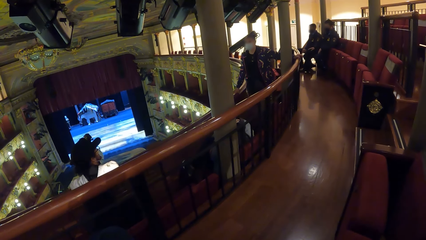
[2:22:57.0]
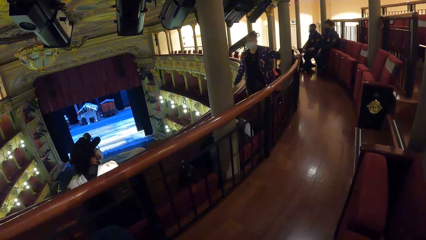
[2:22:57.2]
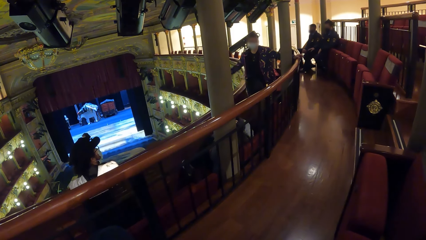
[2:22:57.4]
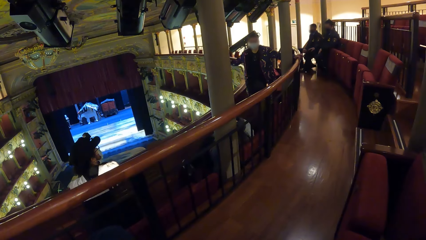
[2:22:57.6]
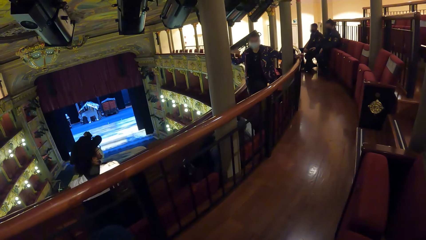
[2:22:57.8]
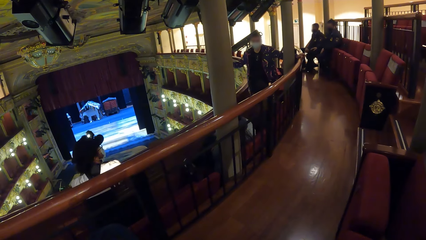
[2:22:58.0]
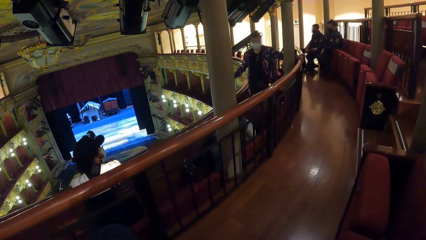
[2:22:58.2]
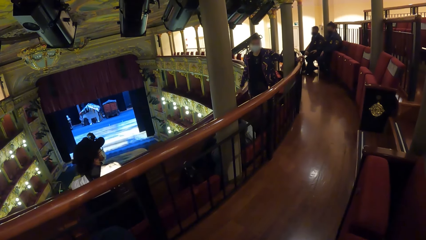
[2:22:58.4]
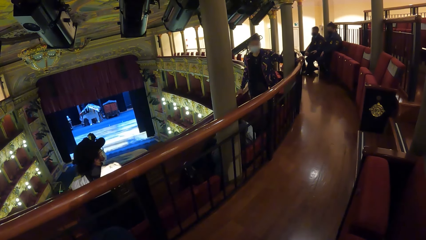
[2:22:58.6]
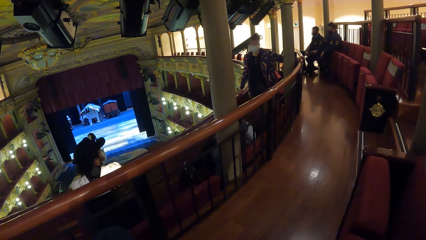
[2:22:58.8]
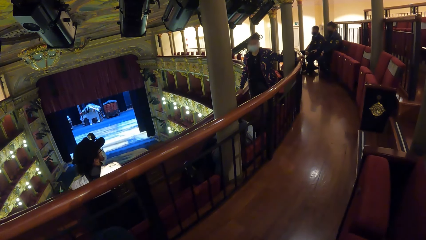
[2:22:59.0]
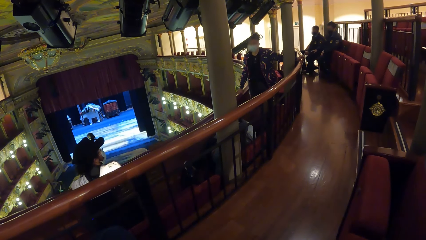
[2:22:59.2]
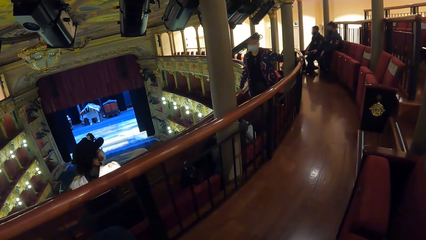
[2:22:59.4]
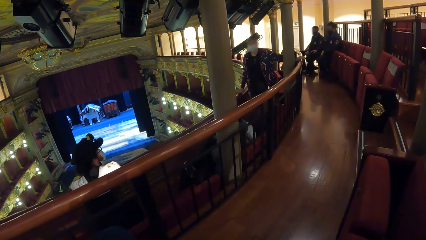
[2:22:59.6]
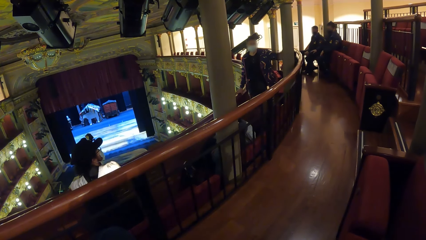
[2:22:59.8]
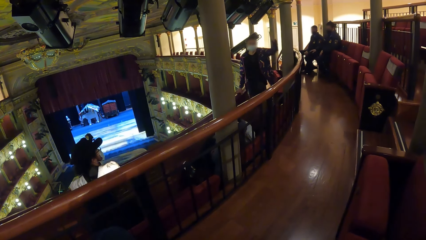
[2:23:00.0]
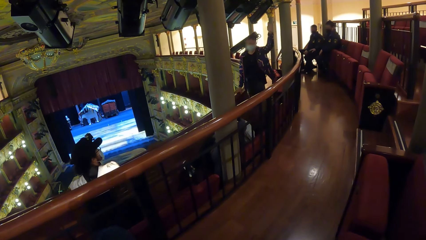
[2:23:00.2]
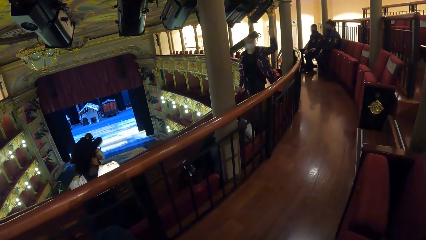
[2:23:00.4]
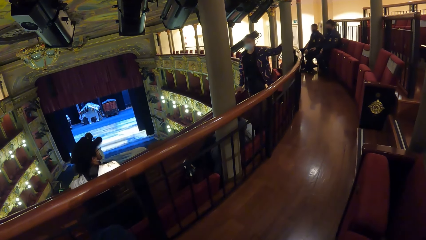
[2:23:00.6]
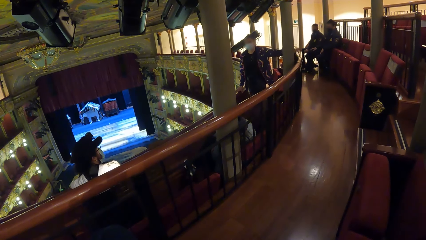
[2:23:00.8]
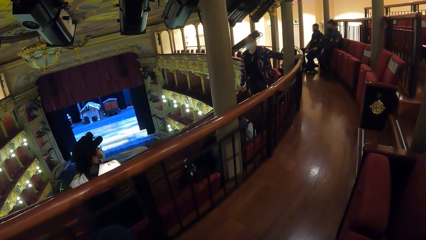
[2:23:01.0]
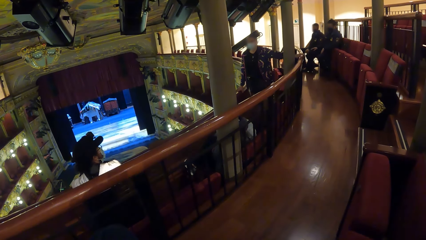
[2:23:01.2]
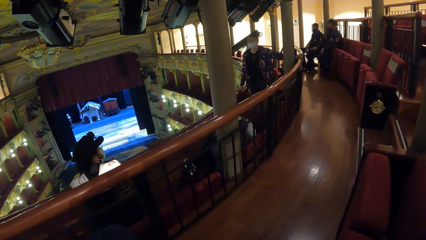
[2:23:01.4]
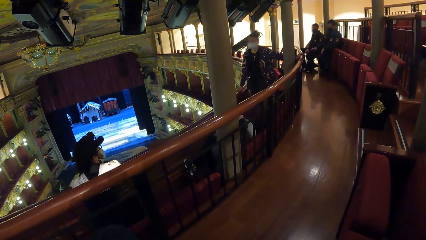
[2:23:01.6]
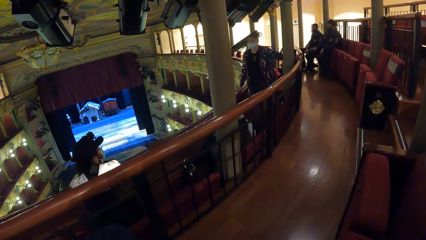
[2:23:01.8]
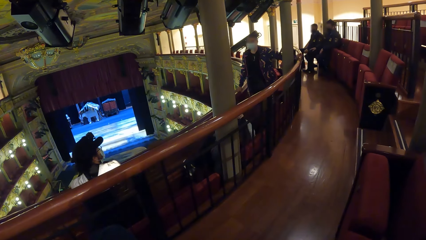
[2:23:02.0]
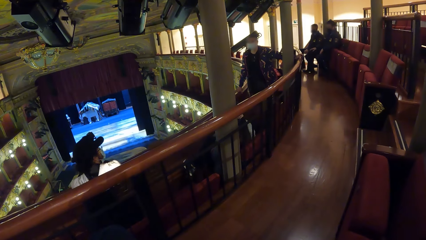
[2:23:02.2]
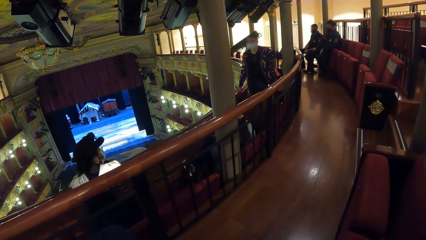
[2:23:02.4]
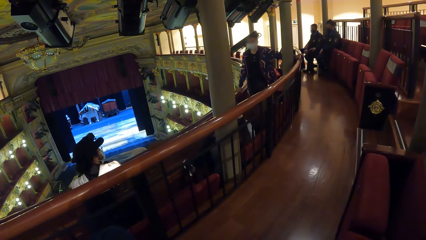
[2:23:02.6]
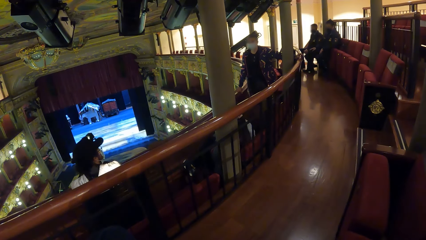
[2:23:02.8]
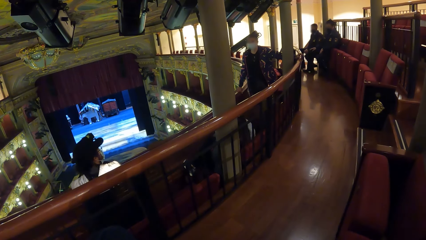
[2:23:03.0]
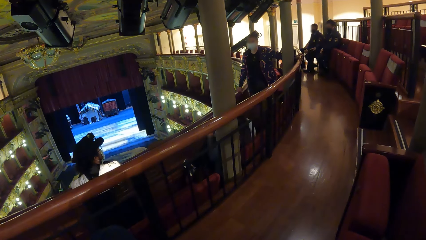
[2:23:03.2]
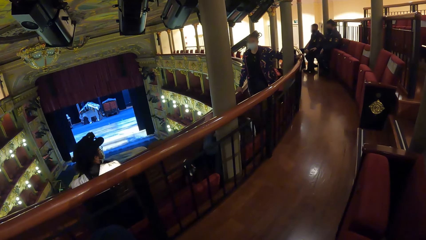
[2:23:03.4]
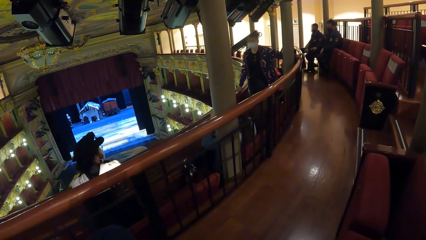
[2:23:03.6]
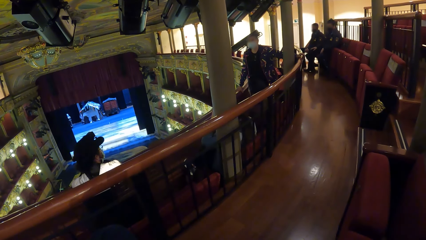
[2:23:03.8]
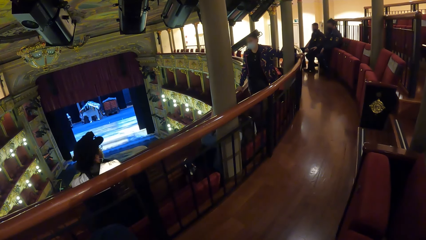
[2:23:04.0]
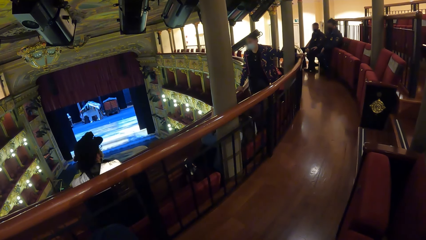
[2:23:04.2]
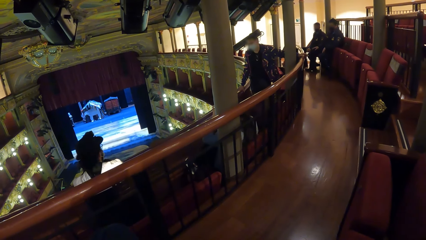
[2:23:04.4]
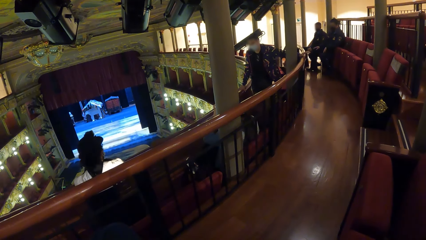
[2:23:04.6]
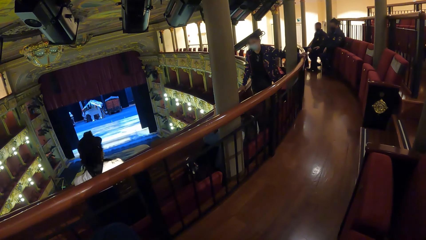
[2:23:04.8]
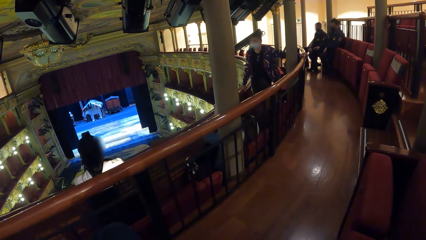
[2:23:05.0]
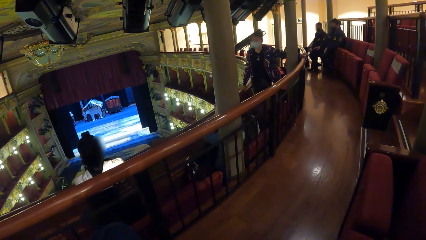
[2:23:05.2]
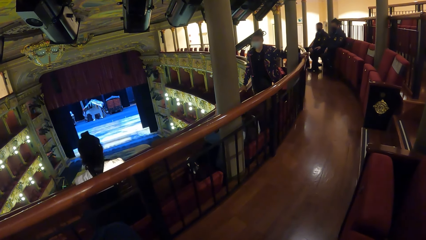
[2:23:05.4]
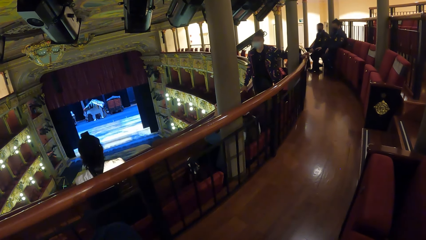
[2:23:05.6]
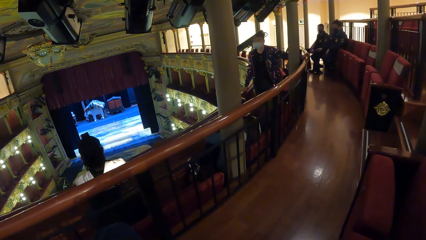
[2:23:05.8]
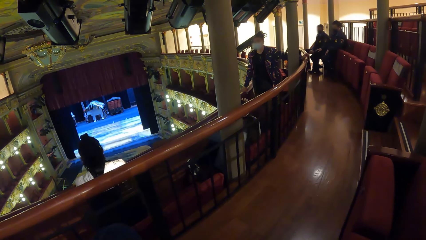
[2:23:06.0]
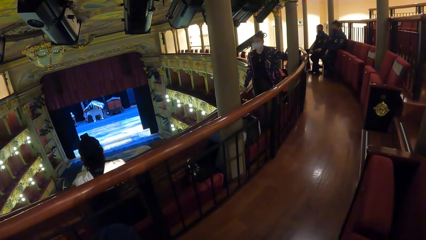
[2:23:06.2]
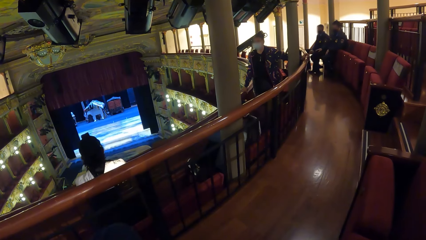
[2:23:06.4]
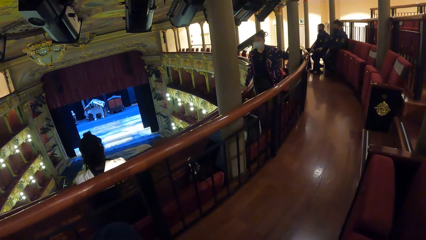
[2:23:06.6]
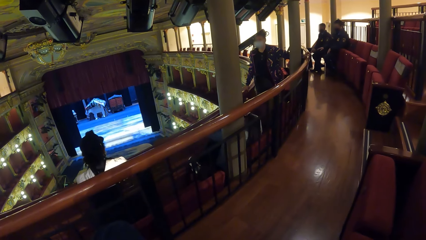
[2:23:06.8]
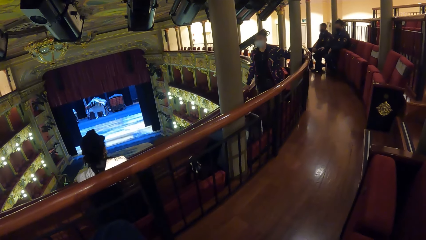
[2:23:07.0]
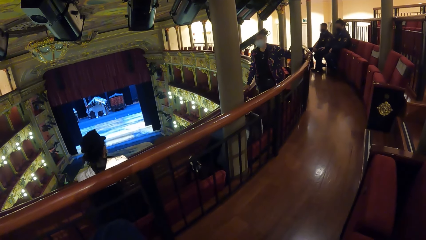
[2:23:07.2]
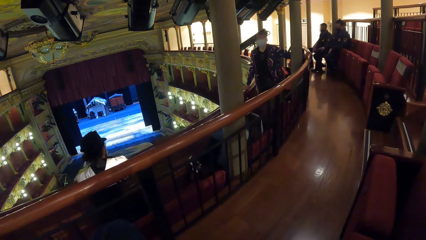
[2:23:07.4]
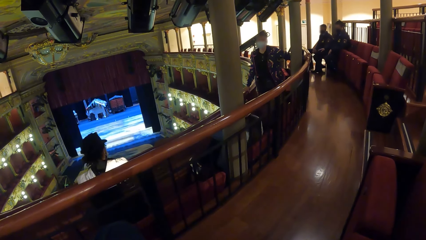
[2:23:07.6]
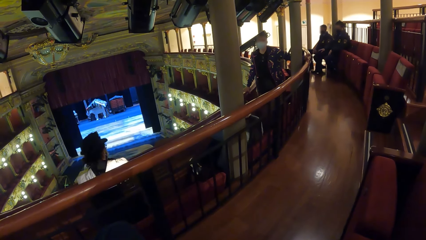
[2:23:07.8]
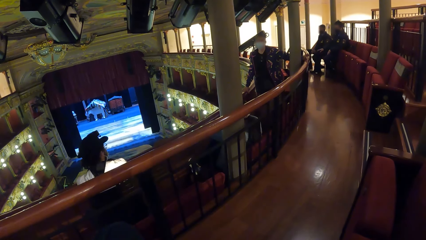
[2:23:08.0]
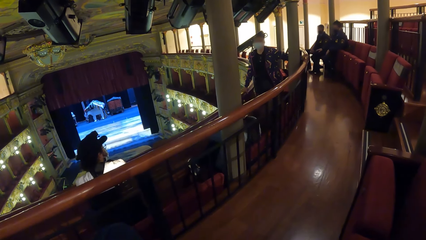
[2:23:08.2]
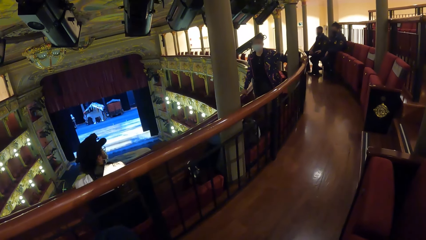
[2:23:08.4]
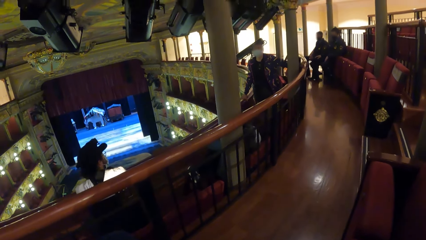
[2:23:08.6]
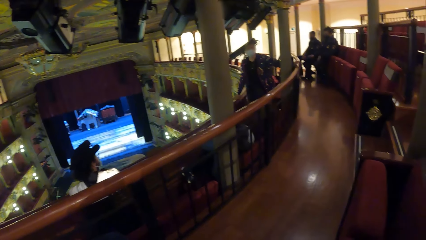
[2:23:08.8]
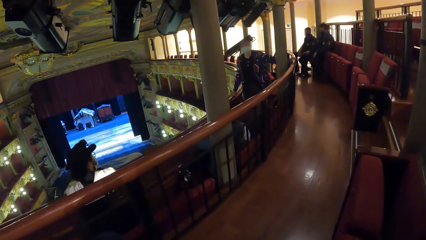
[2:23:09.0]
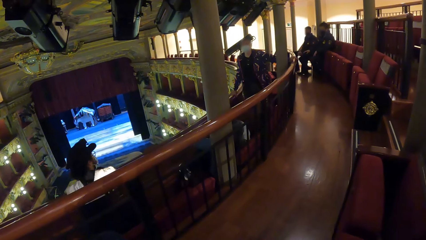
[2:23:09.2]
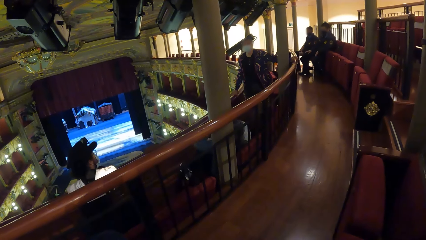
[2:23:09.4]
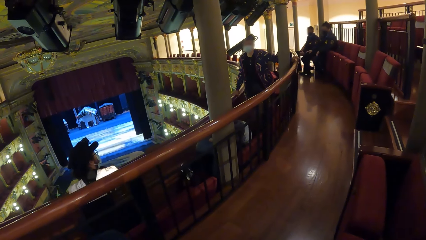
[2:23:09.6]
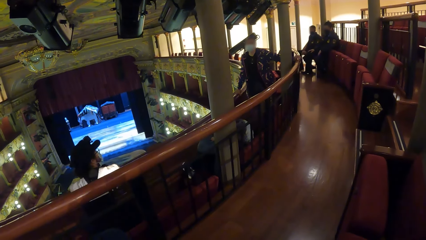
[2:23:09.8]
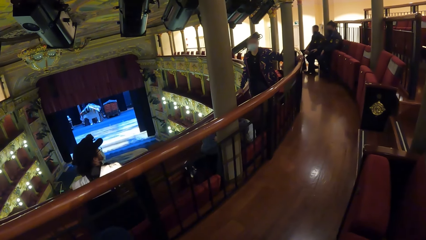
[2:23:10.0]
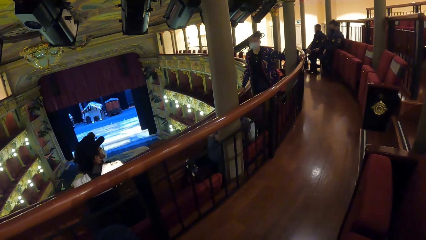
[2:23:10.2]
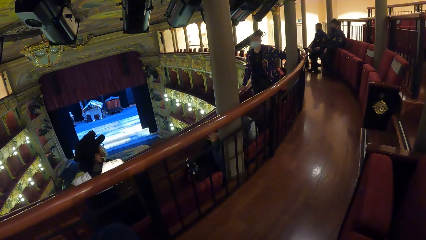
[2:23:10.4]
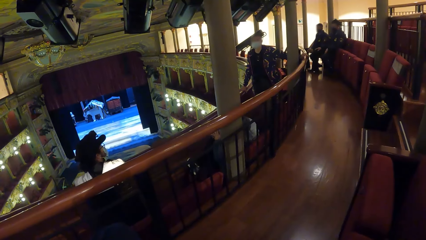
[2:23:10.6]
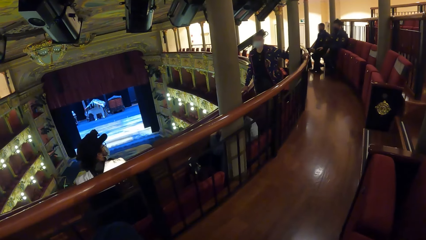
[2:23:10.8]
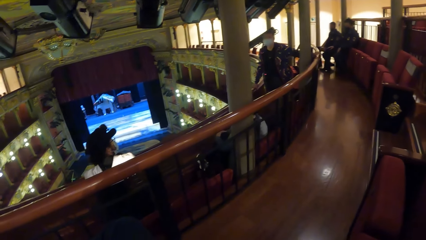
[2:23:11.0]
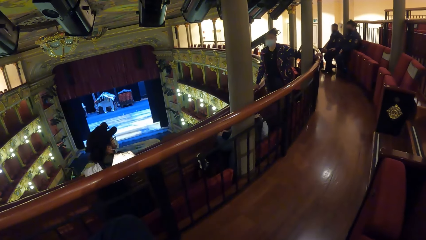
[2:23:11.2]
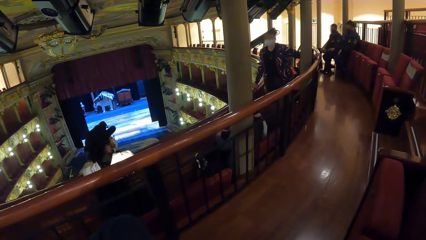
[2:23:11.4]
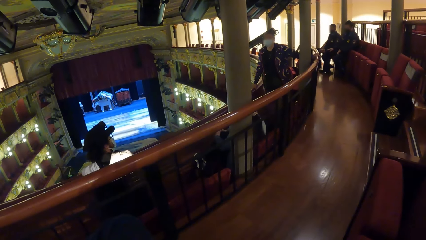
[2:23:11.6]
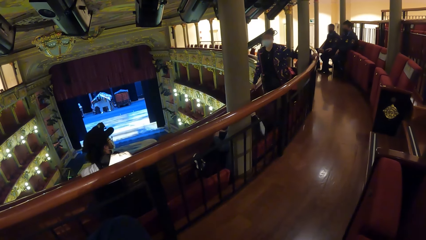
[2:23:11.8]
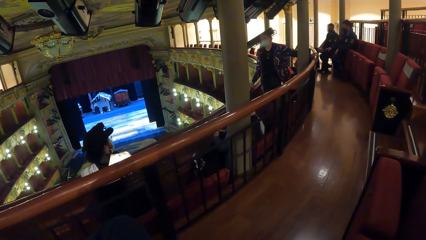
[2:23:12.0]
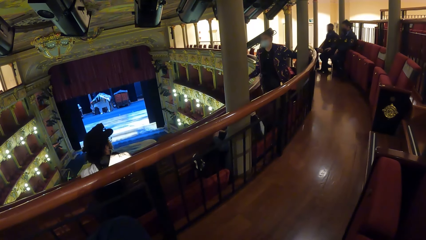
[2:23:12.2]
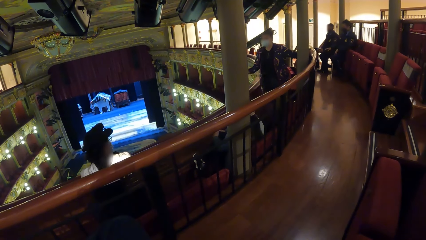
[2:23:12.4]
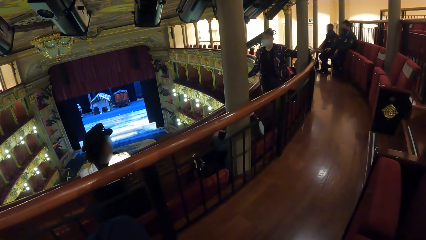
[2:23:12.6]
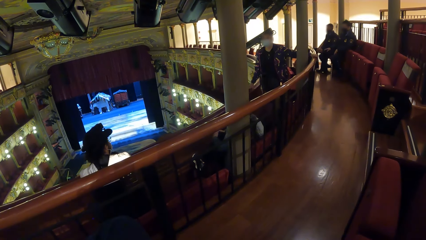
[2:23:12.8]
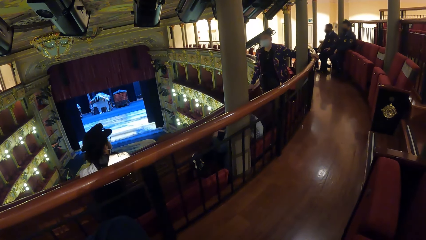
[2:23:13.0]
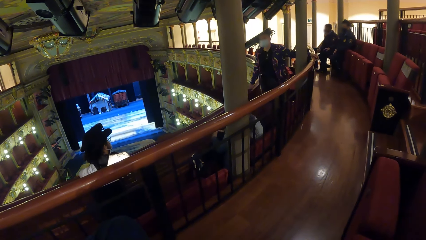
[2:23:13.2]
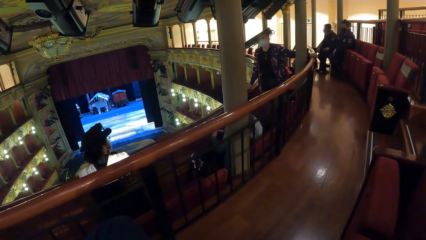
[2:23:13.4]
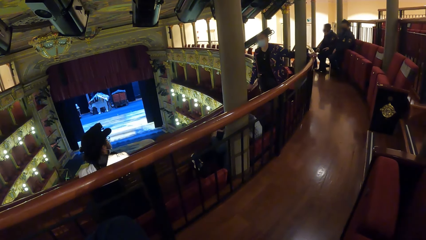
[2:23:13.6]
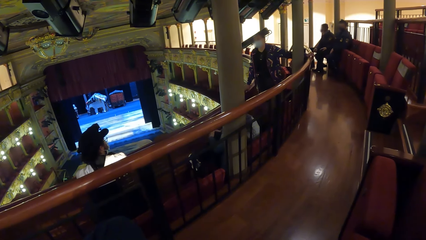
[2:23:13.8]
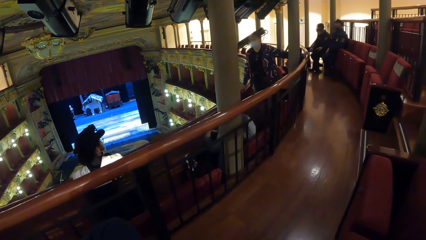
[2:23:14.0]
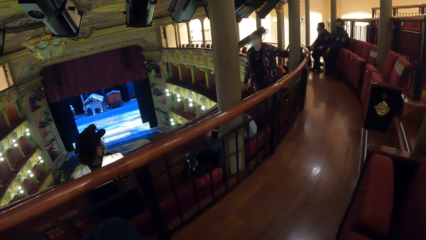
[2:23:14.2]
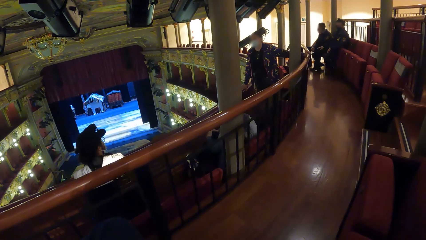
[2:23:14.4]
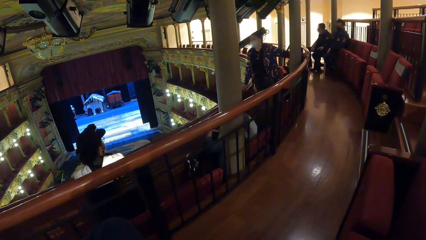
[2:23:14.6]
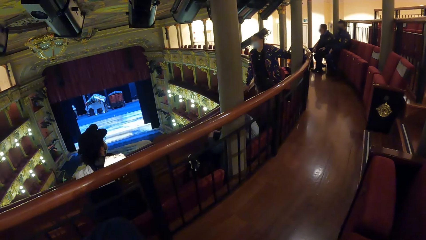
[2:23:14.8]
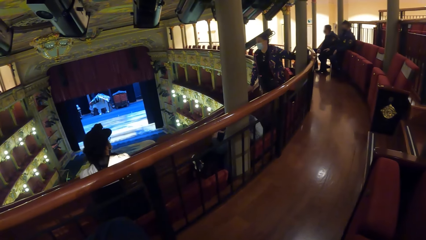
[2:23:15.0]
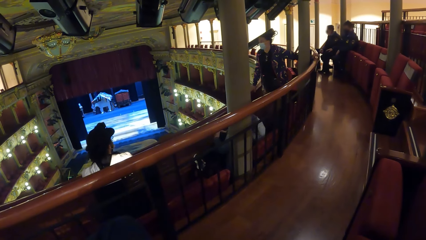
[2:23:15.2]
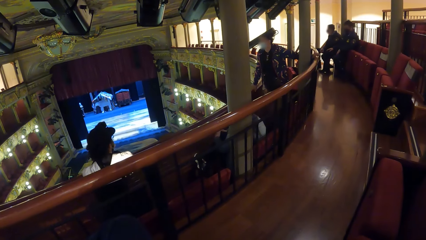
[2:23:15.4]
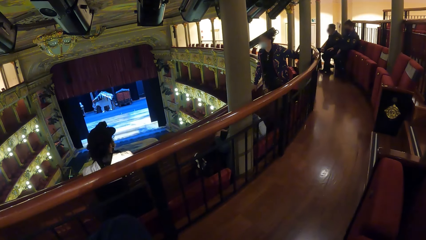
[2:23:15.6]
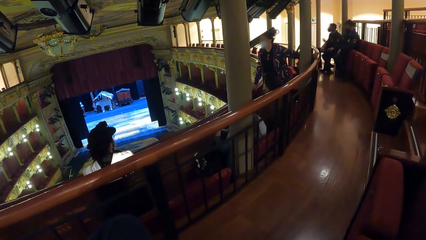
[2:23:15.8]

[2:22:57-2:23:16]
The woman gestures with her right hand and places her right hand on the hand rail. The woman gestures with her left hand and places her left hand on the hand rail. The woman gestures with her left hand. The woman gestures with her right hand. The woman places her left hand on the hand rail. The woman places her right hand on the hand rail.
